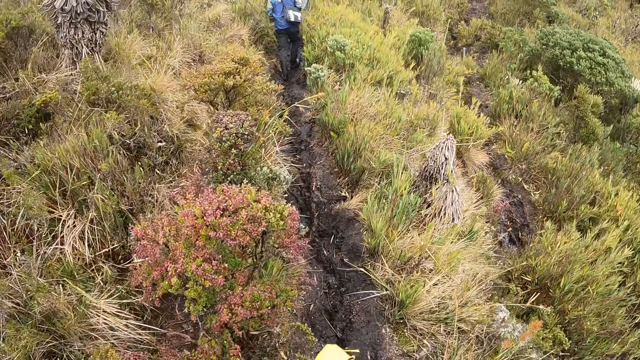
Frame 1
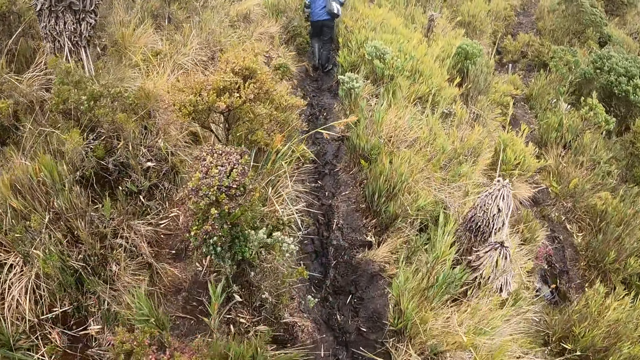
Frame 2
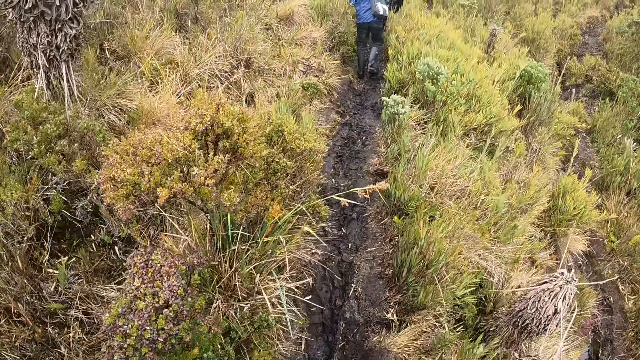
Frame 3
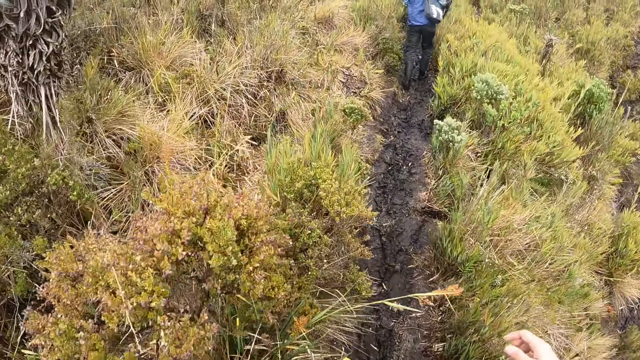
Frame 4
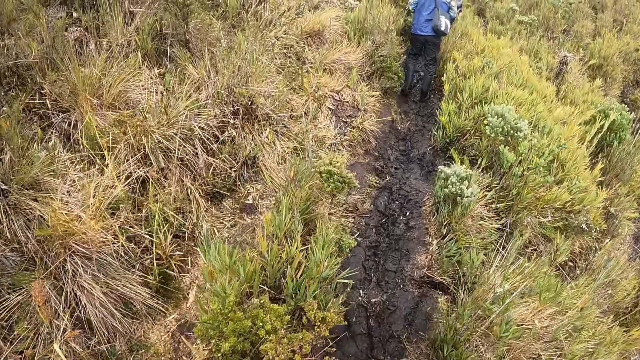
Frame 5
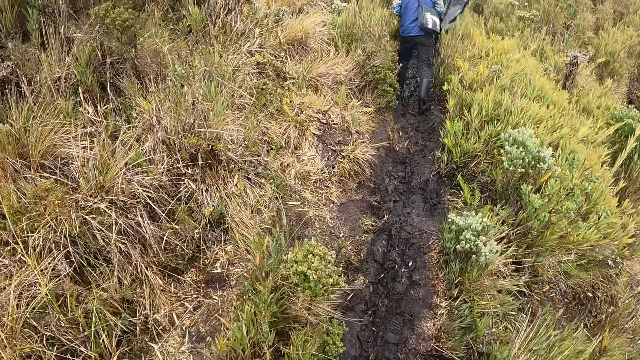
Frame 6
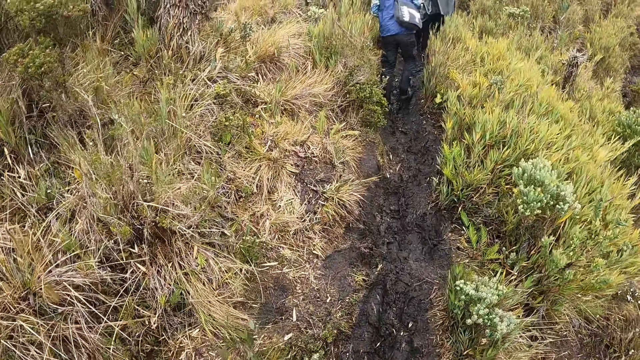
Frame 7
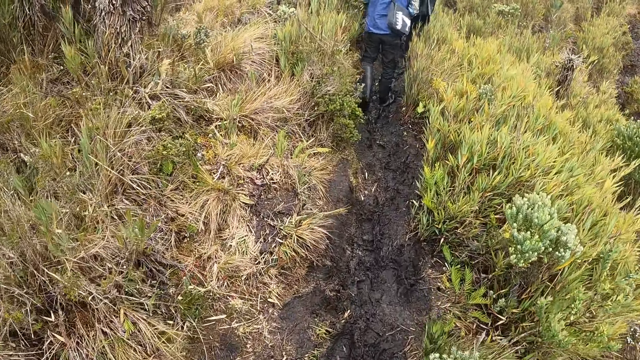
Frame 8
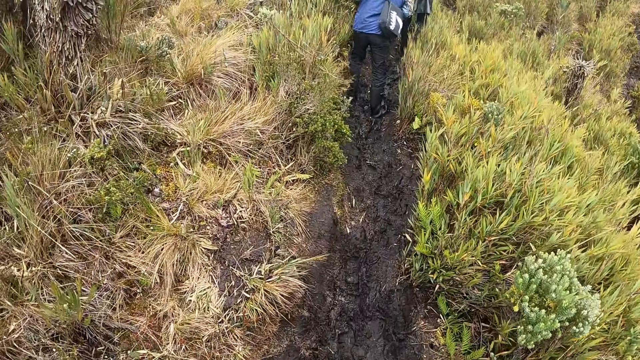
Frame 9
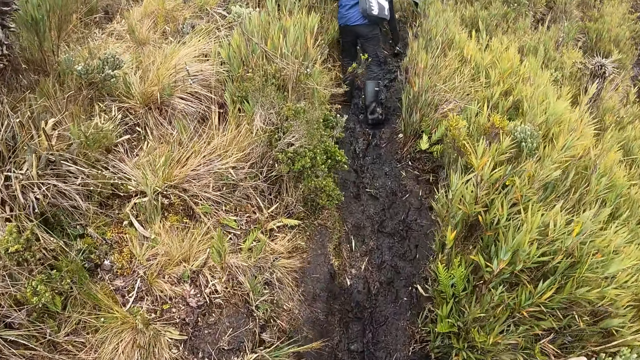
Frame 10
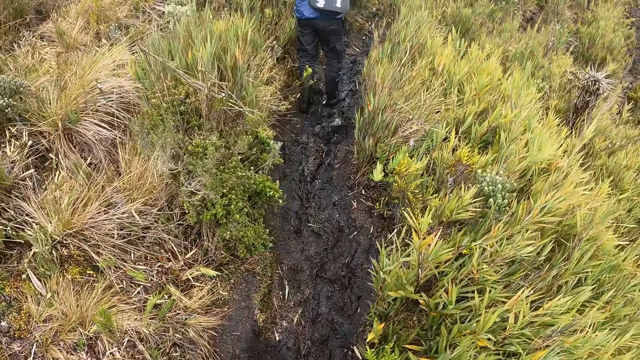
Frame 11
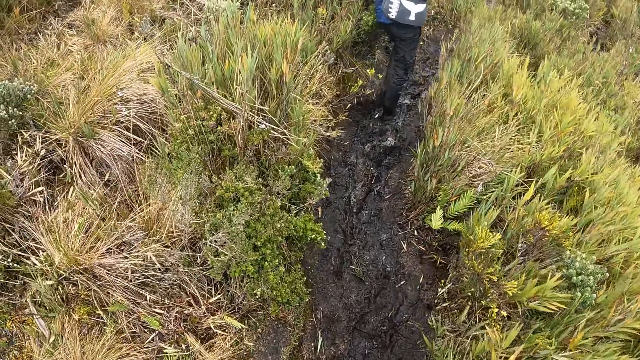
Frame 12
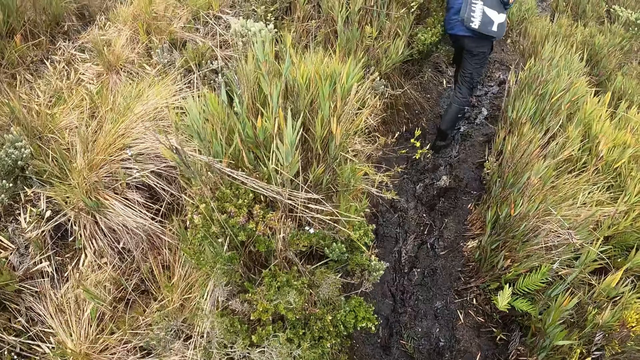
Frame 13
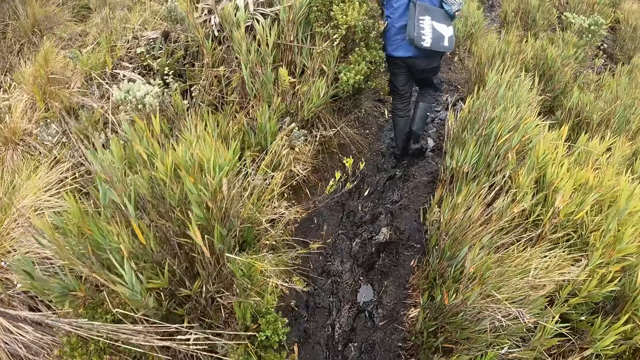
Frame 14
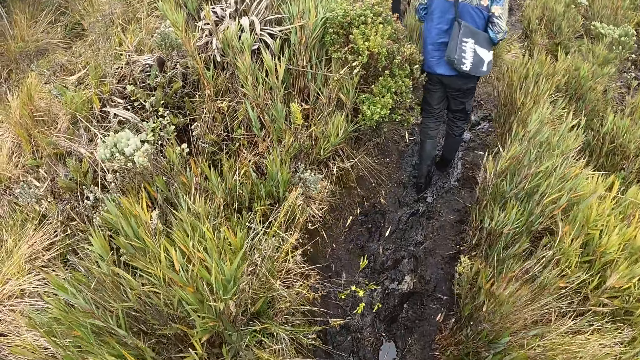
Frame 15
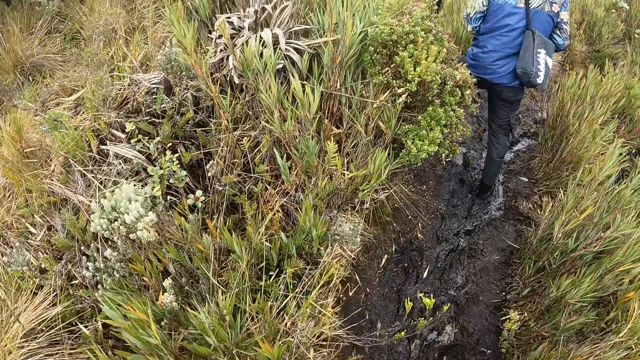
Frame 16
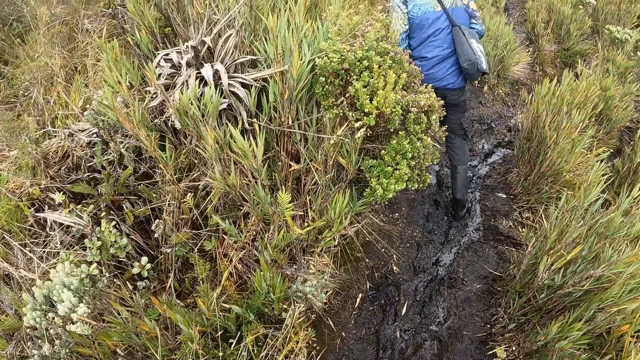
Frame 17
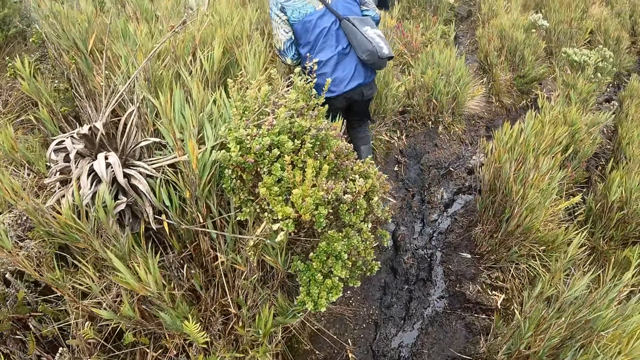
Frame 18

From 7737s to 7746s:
The camera wearer walks on a hill pass.

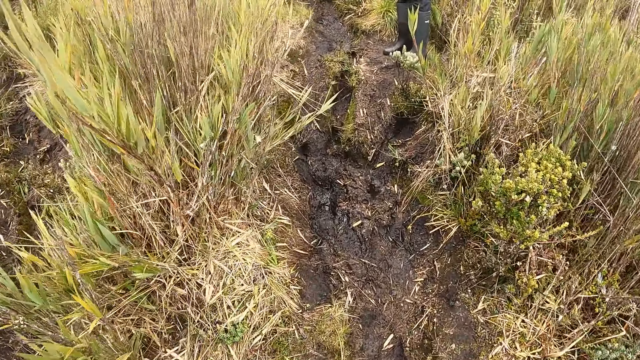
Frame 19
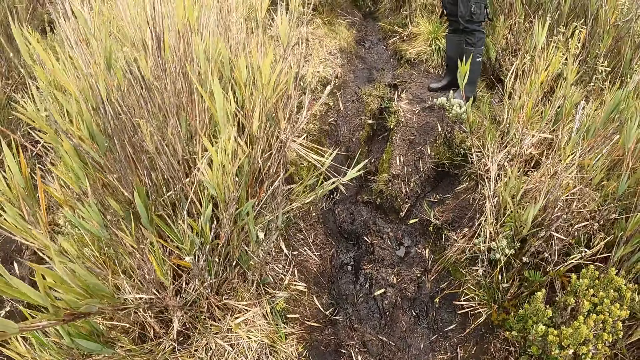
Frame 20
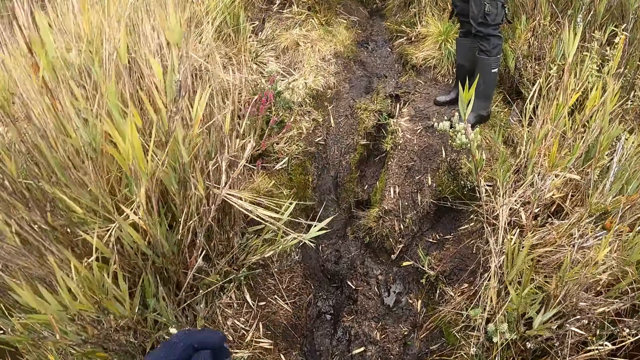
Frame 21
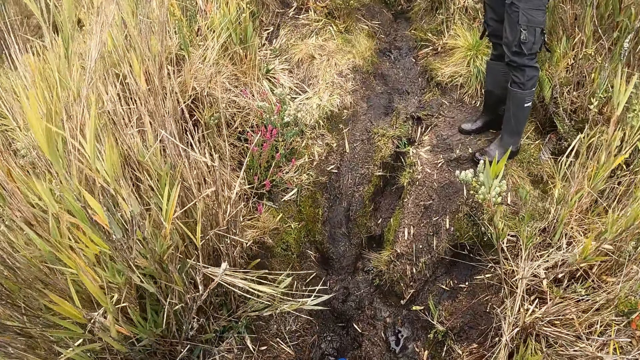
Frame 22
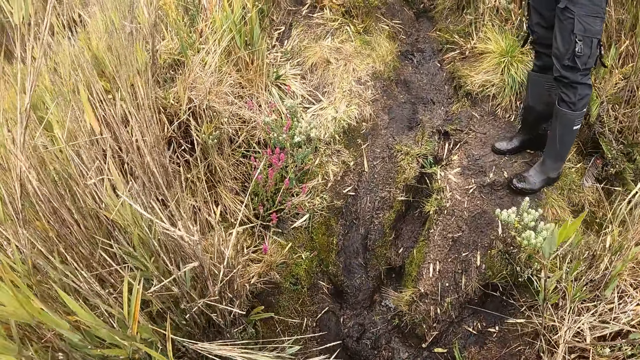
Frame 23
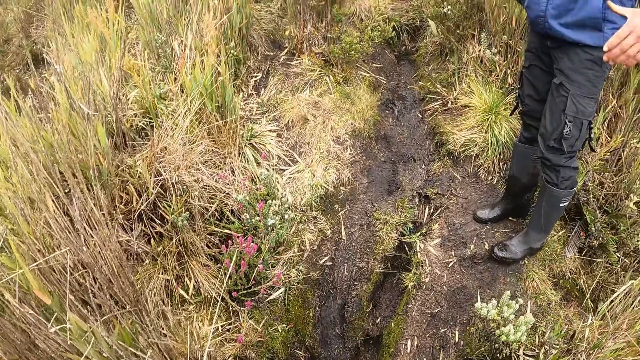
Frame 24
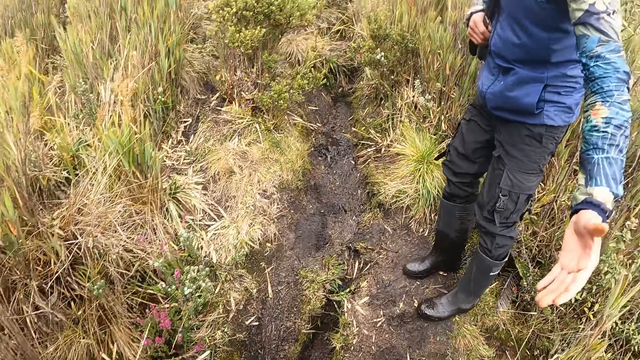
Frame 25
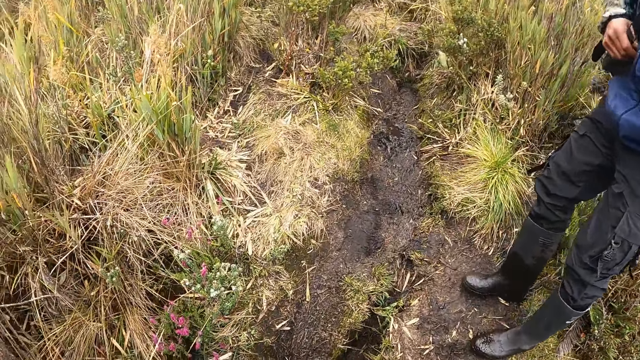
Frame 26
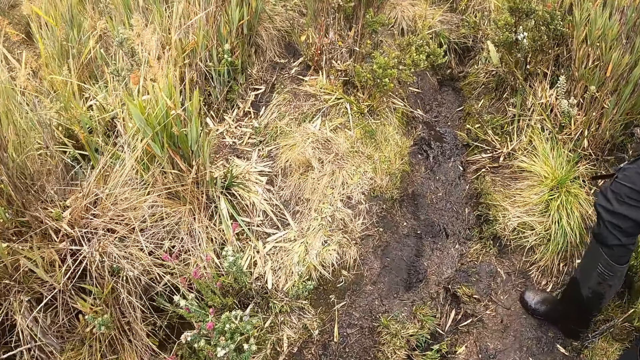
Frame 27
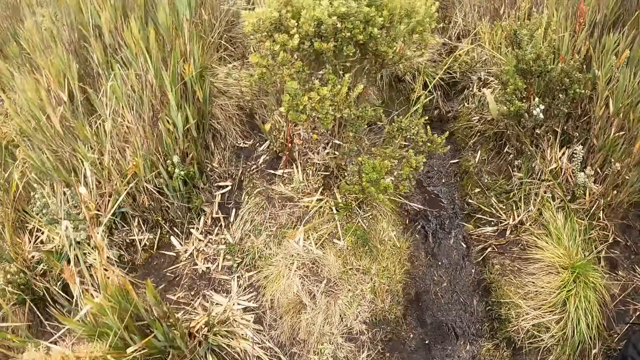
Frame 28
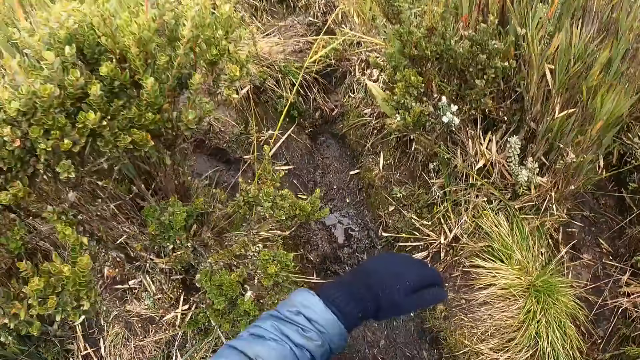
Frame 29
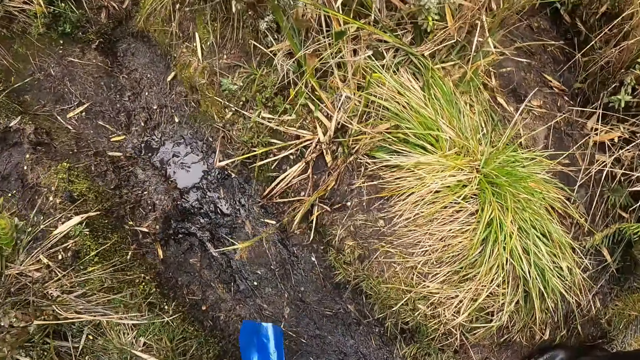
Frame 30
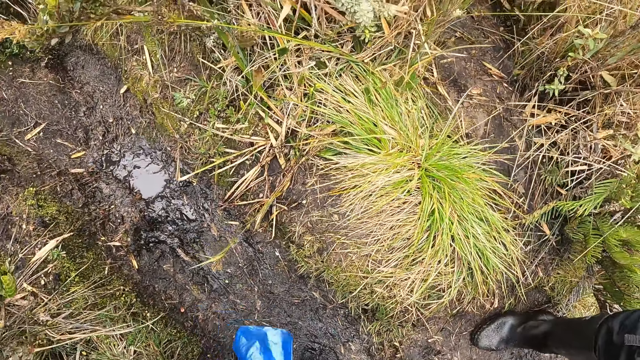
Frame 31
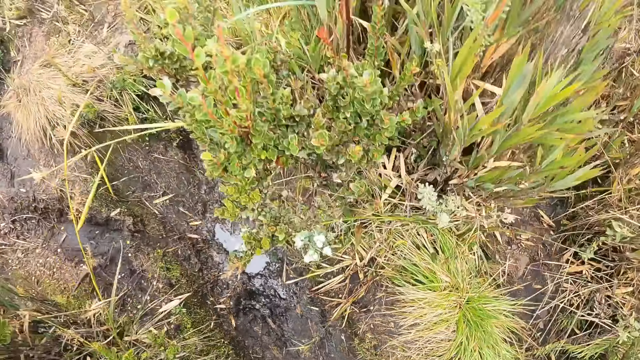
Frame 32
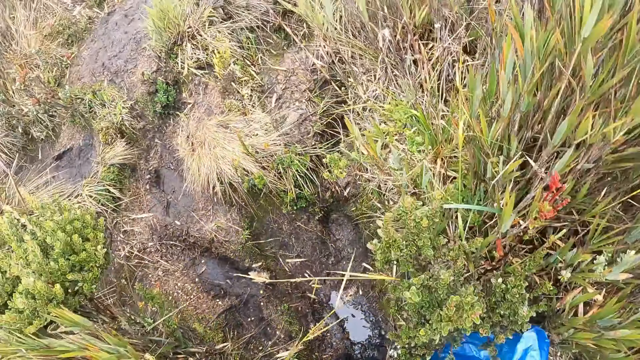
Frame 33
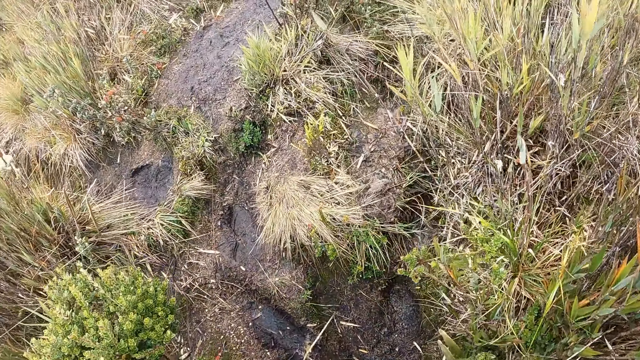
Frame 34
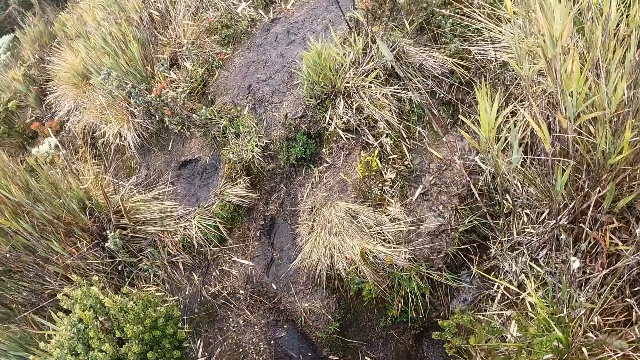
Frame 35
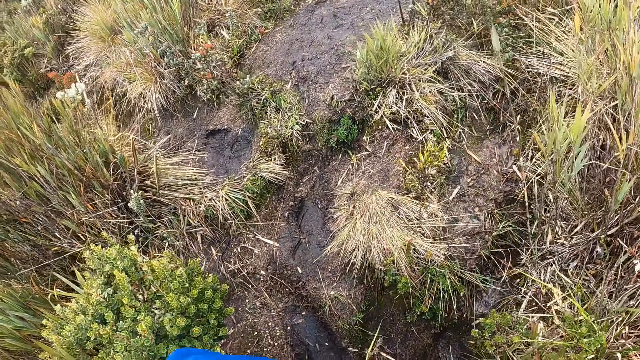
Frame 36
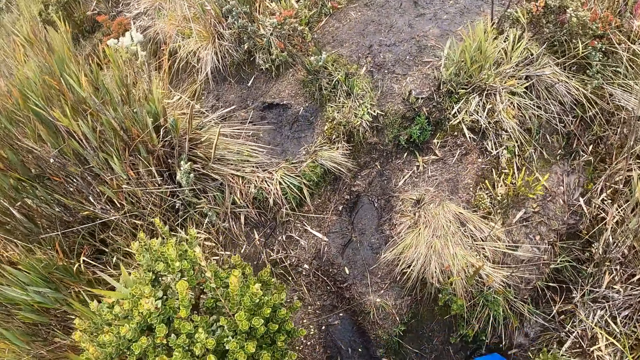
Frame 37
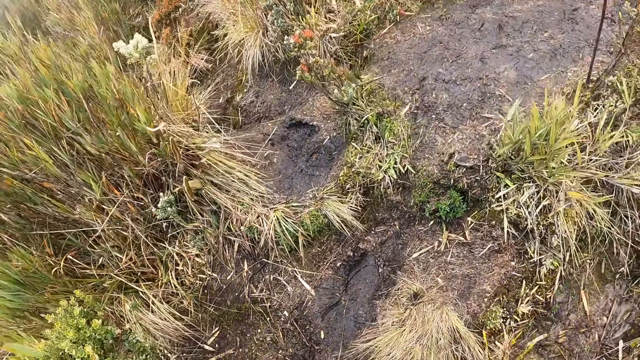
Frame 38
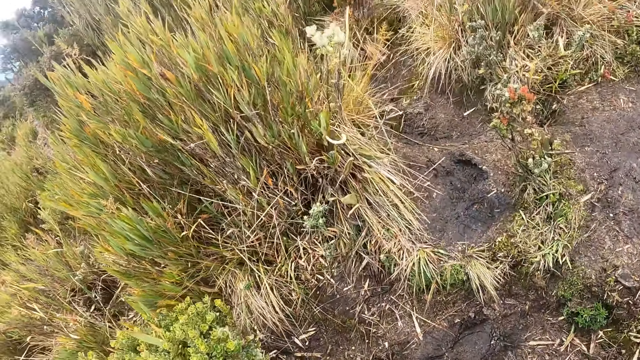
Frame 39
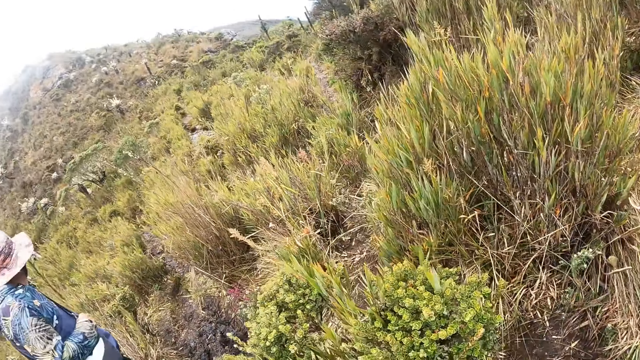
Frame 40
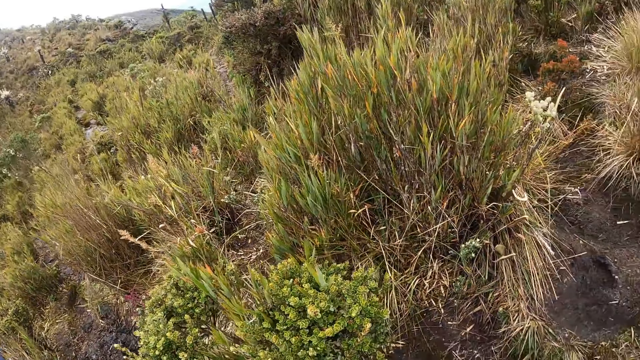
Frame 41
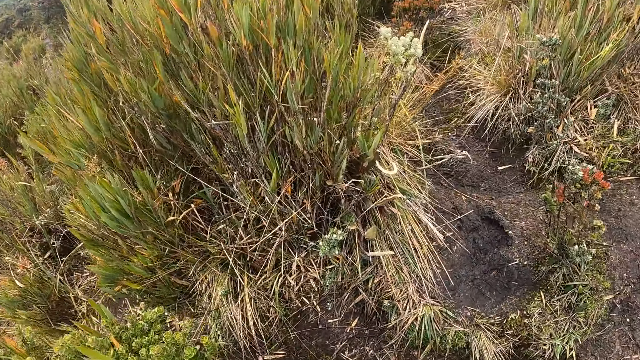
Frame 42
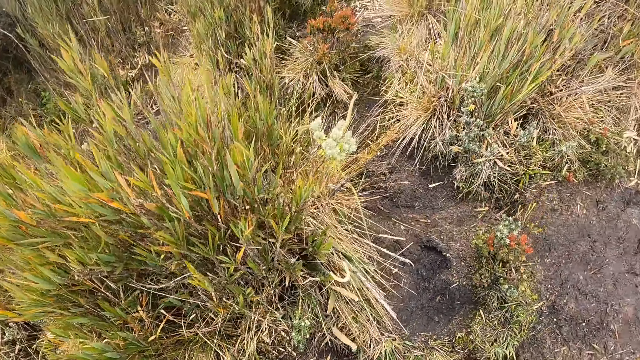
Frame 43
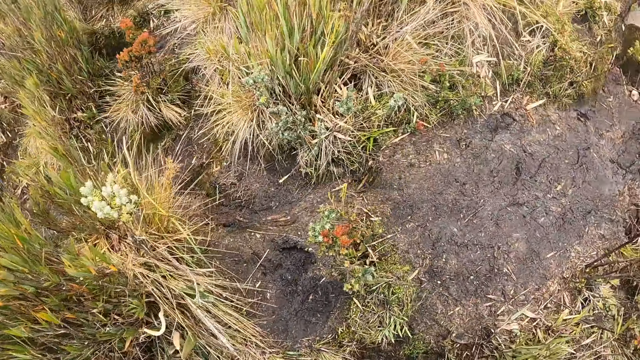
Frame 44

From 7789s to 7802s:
A man pauses. The camera wearer holds a nylon in his right hand. The man pulls the camera wearer with the hand.
